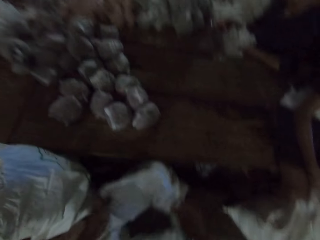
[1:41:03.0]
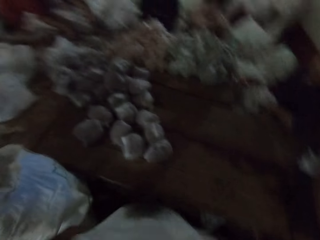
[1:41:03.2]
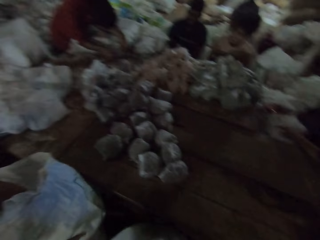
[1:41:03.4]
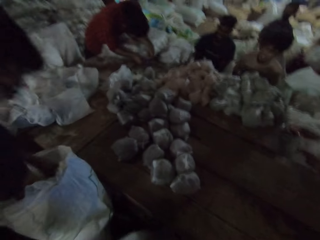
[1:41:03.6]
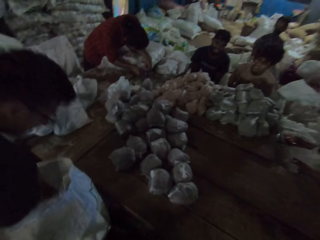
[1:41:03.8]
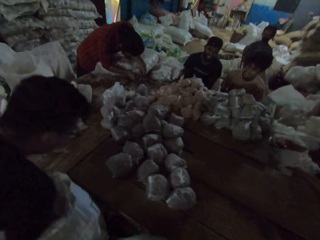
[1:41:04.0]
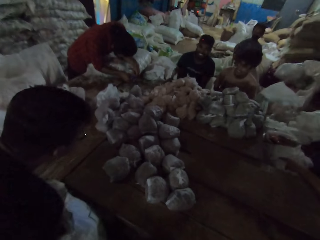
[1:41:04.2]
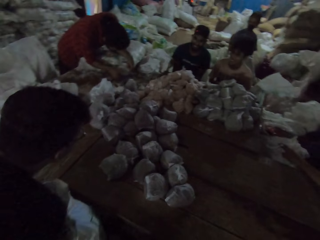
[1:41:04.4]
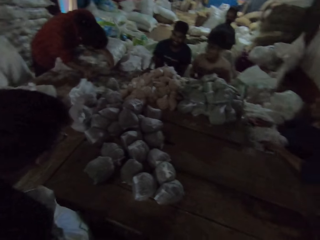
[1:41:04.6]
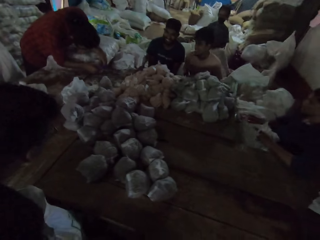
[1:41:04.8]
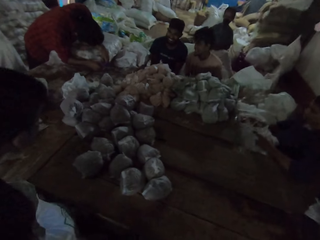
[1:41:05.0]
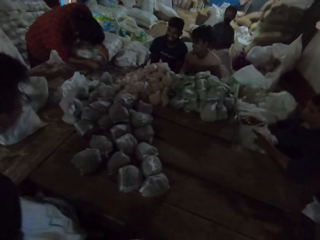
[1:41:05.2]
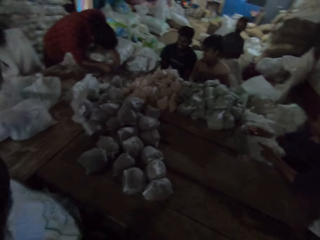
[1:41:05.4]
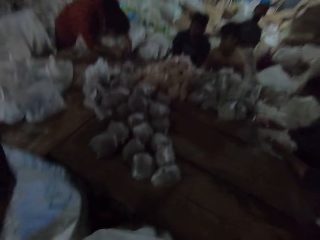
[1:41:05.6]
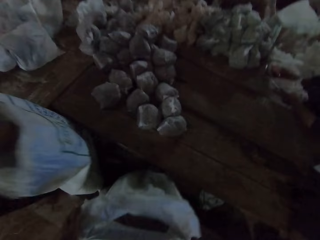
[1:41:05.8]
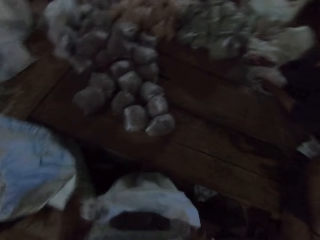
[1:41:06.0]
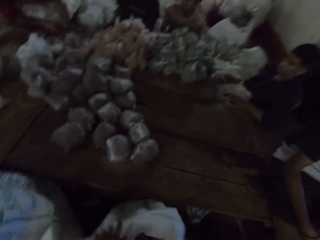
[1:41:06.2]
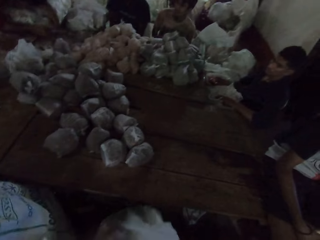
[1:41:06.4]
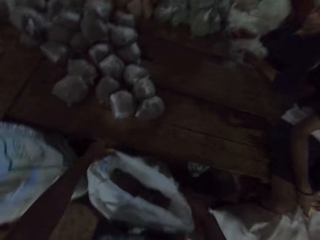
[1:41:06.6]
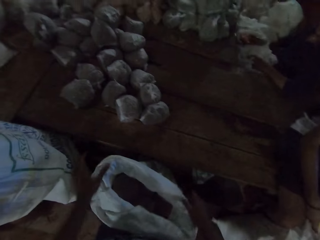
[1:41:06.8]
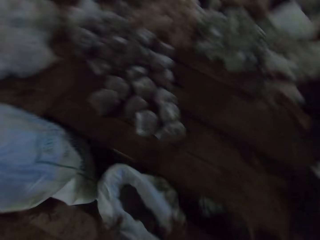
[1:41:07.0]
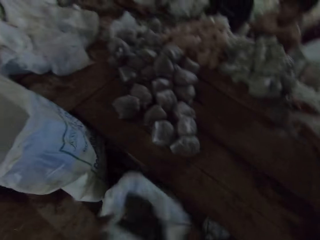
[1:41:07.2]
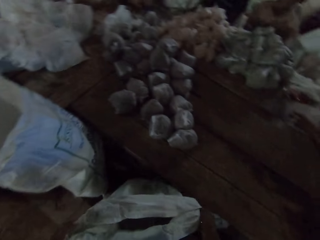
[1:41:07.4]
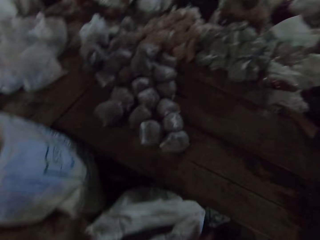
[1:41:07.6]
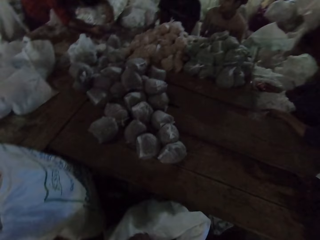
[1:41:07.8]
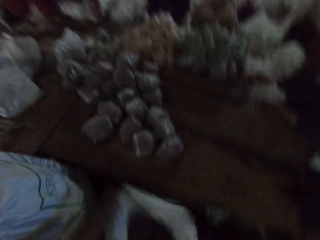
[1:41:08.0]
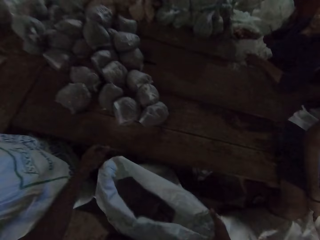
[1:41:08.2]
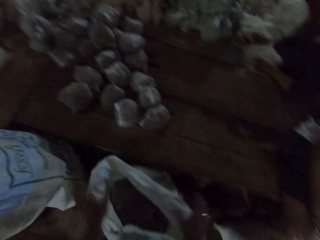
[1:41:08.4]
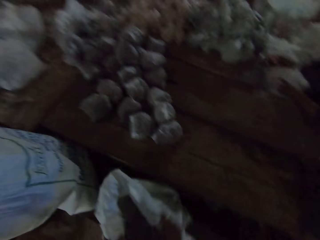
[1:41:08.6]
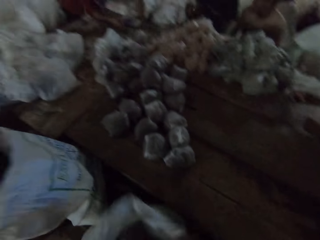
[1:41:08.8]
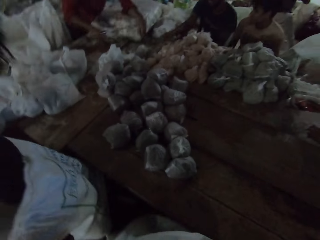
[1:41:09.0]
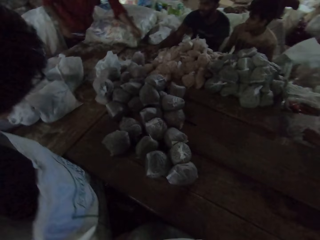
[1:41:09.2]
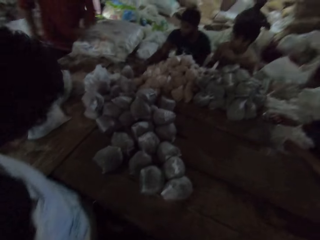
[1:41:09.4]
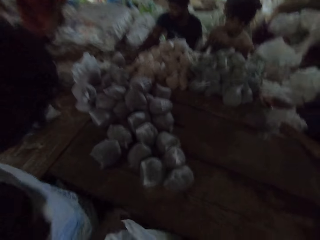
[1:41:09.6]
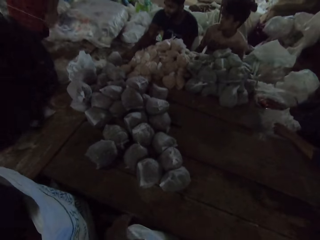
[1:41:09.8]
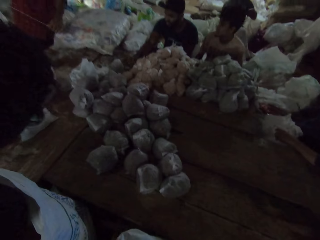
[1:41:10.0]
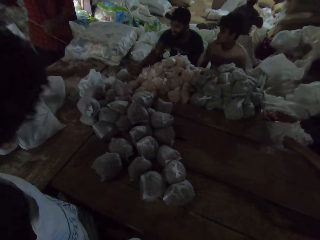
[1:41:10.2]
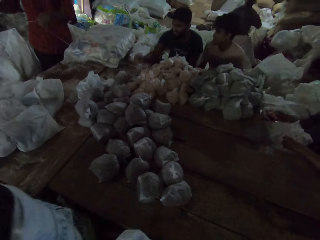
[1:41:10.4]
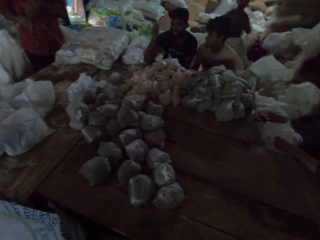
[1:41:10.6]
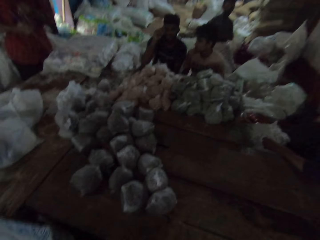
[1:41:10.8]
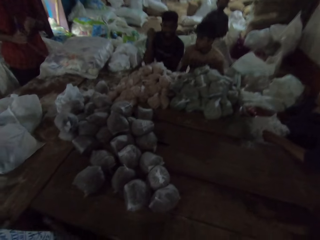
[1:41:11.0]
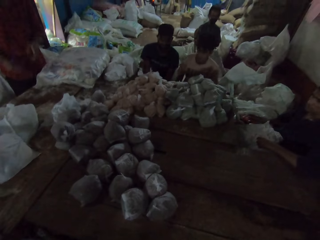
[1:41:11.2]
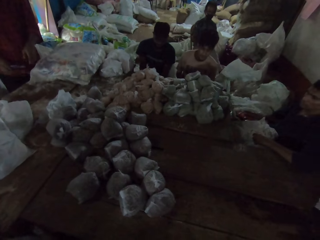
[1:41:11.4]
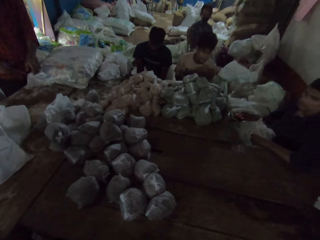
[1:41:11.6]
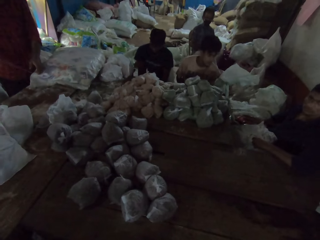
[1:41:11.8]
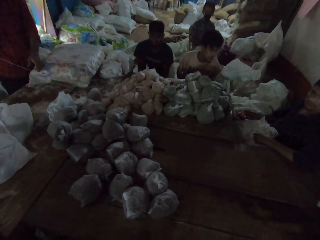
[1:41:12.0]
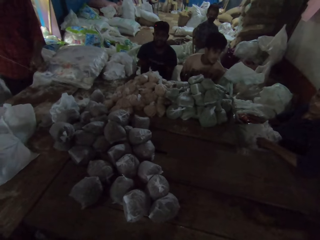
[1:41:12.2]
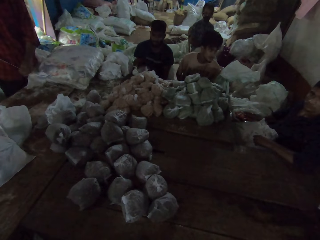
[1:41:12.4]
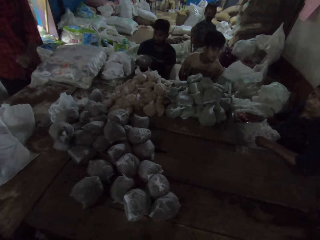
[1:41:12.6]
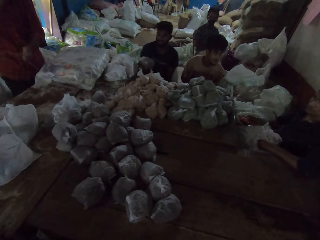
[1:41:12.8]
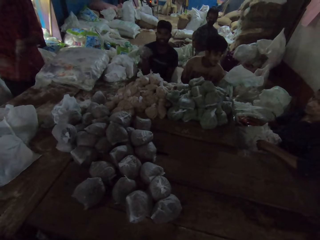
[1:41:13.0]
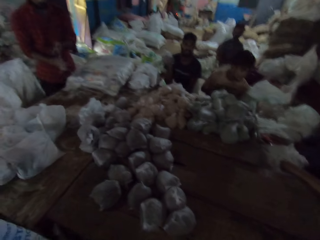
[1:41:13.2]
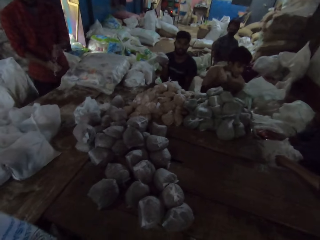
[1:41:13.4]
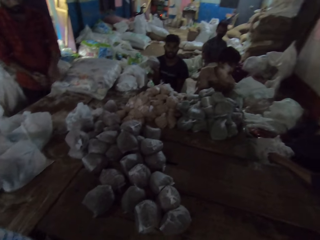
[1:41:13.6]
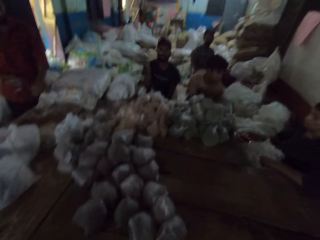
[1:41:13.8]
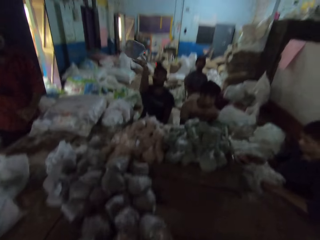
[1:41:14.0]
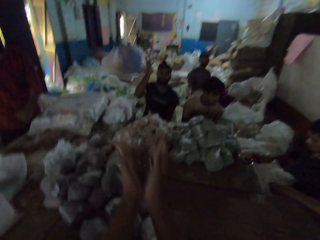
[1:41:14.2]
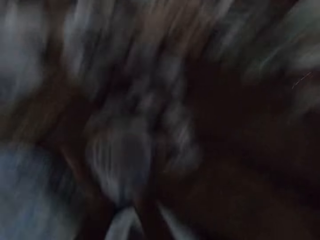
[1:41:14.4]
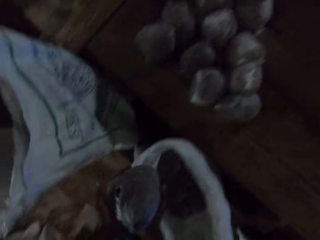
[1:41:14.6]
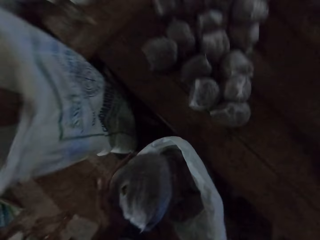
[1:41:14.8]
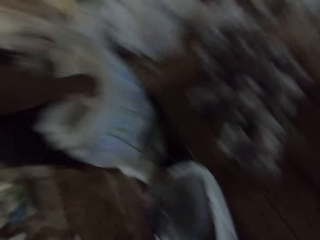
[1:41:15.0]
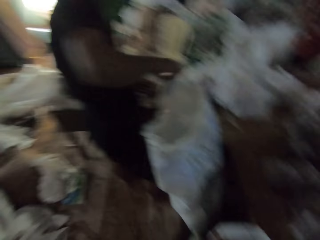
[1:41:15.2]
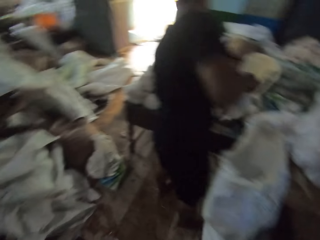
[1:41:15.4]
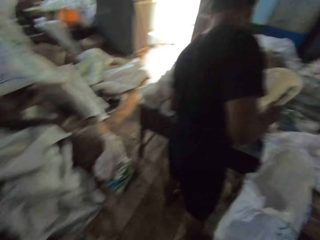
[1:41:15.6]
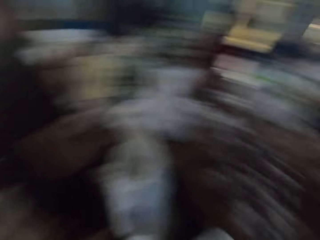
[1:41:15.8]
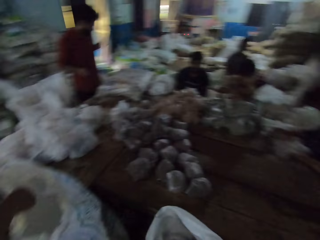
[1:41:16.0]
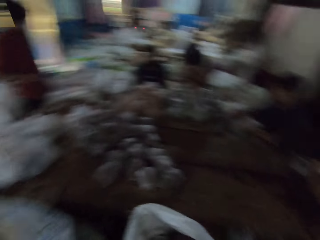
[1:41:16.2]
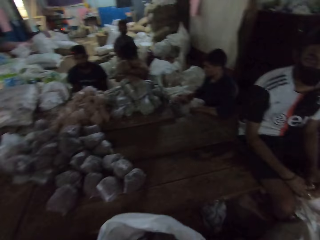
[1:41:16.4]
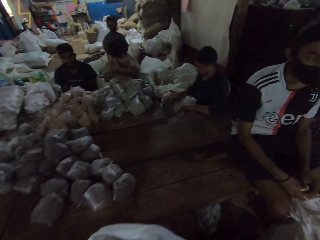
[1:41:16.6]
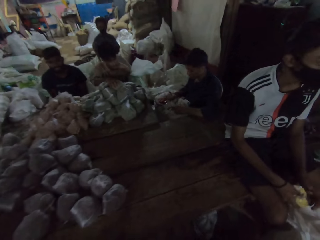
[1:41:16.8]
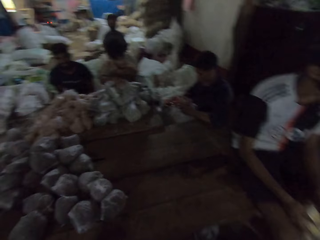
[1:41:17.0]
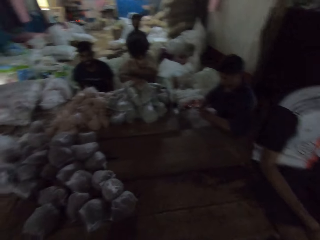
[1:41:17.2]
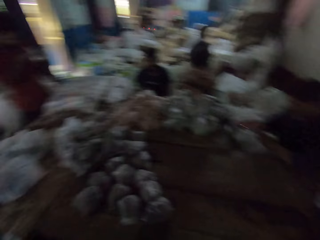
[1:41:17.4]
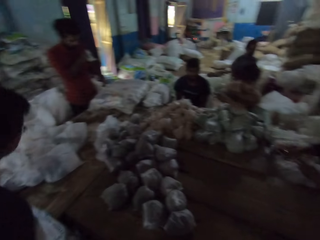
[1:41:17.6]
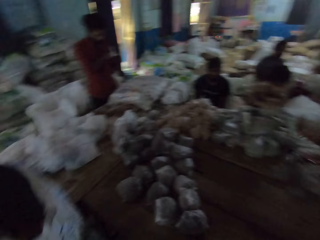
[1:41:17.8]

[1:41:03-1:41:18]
A man holds a sack on the table with both hands. The man opens the sack on the table with both hands. The camera wearer looks around. Another man drops a bag of sand on the table with his right hand. Another man throws a bag of sand to the camera wearer with his right hand. The camera wearer catches the bag of sand with both hands. Another man picks up a bag of sand from the sack with his right hand. The camera wearer looks around.

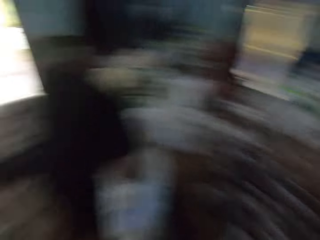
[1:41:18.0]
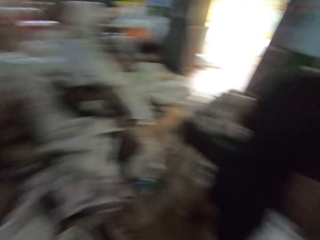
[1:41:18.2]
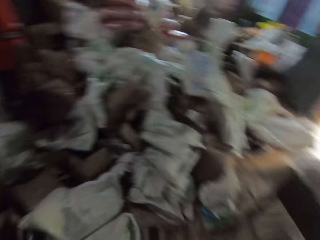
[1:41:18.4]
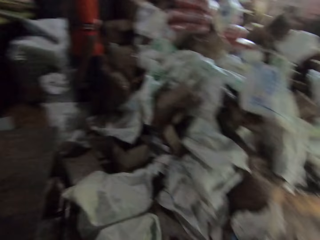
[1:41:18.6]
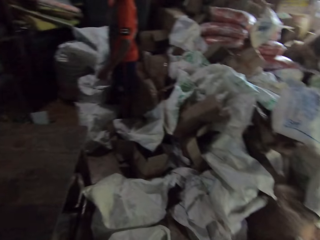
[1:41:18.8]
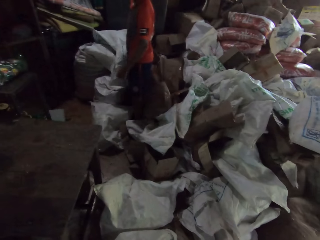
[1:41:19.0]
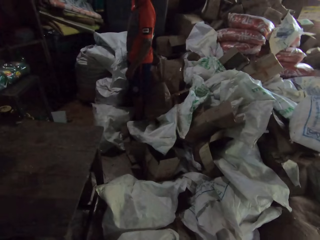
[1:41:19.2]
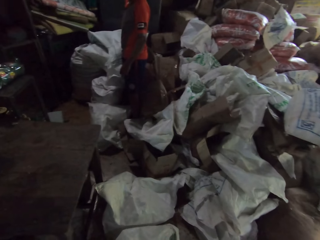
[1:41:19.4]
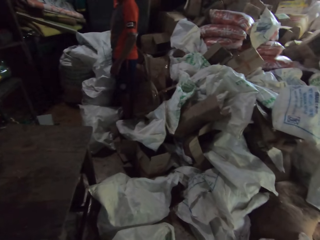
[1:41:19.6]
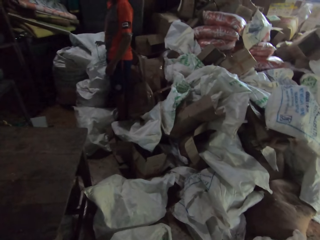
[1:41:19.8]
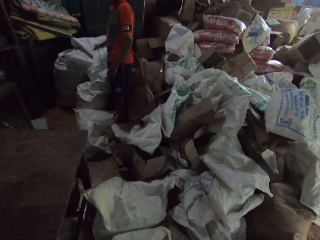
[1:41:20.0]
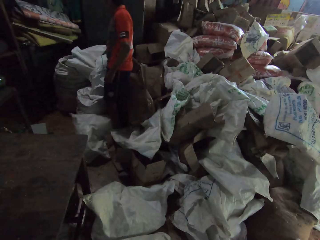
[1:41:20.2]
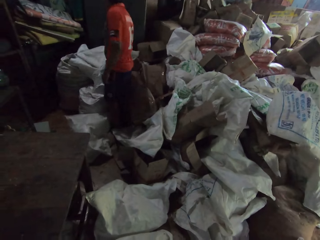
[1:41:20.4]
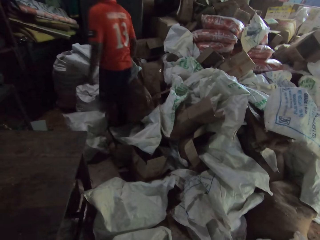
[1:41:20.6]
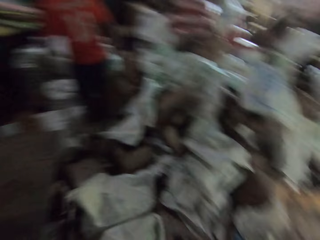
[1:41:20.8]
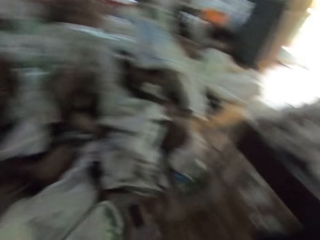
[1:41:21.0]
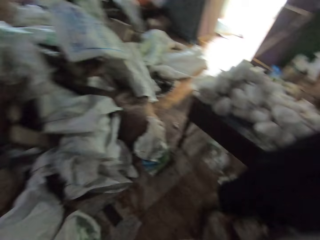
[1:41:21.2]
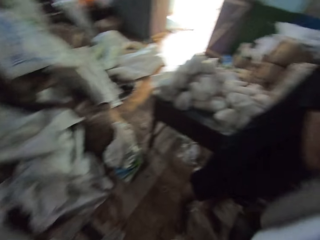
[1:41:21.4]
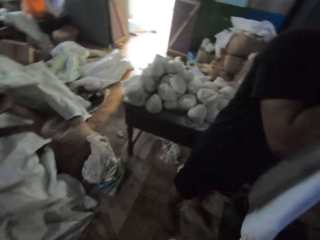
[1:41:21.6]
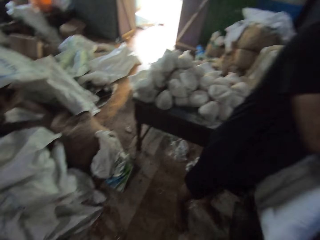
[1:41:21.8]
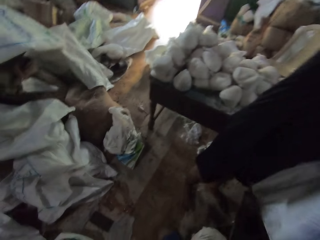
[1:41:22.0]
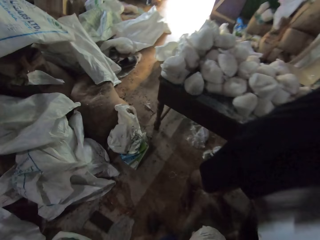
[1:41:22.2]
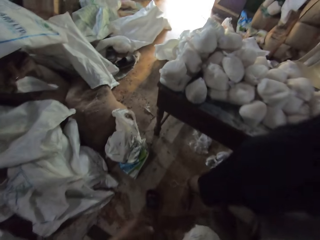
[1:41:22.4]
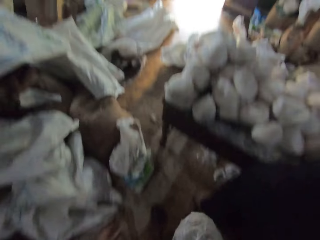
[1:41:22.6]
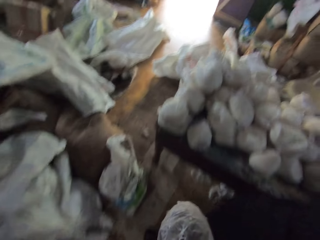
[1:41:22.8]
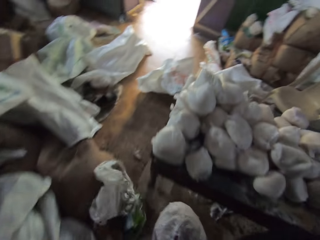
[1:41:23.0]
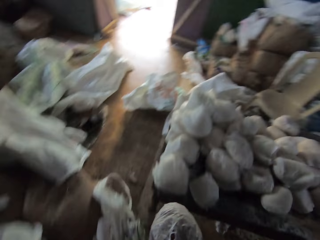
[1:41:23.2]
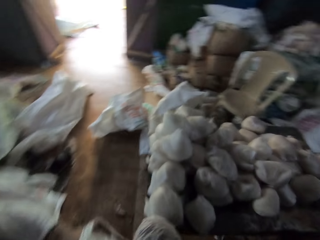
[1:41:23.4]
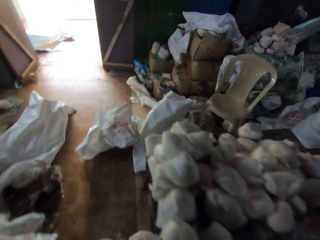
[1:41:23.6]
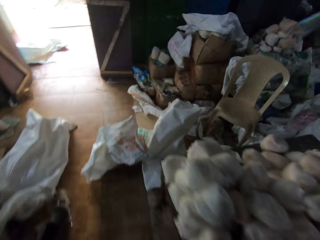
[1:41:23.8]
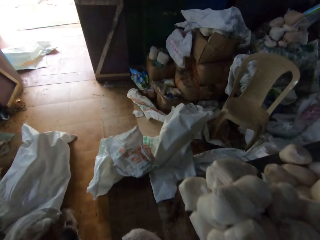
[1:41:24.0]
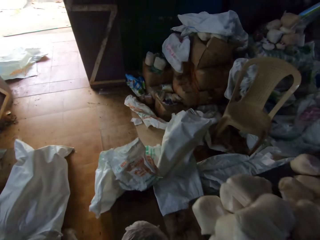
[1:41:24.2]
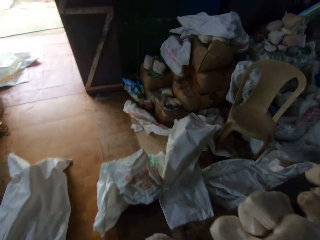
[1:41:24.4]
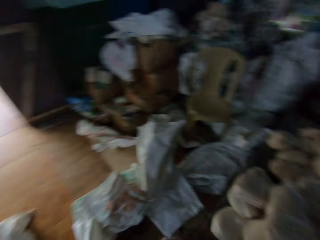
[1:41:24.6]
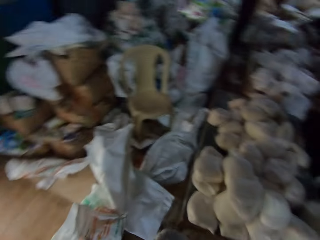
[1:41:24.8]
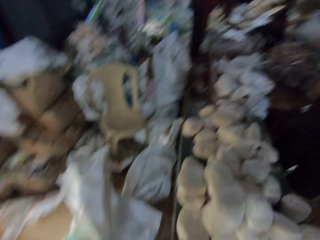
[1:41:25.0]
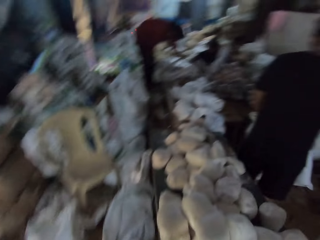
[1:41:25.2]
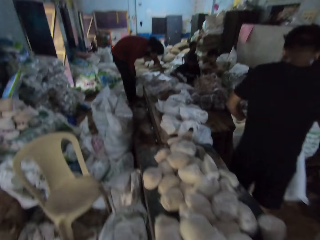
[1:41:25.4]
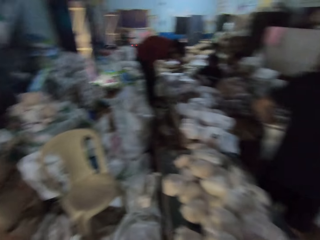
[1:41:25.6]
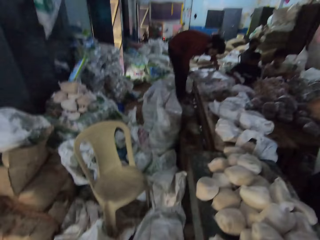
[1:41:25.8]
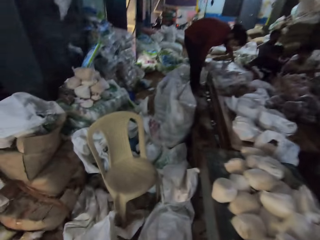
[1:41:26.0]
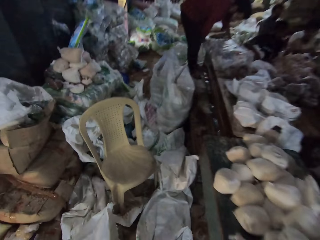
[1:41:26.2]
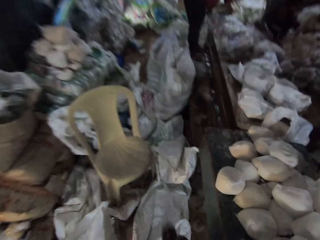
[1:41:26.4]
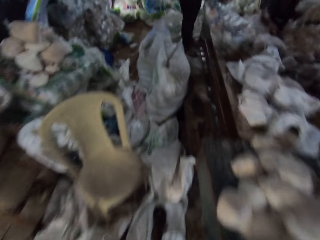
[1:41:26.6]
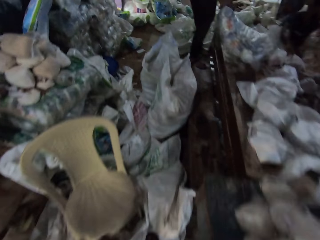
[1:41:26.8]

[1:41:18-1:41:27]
A man holds some sack on the floor with his right hand. The camera wearer walks.
